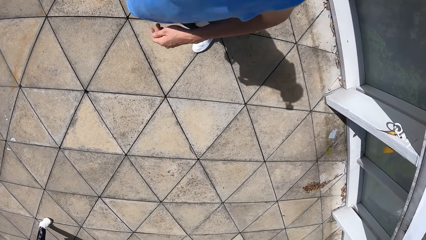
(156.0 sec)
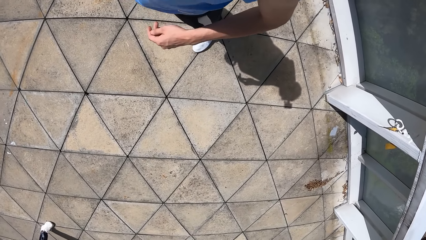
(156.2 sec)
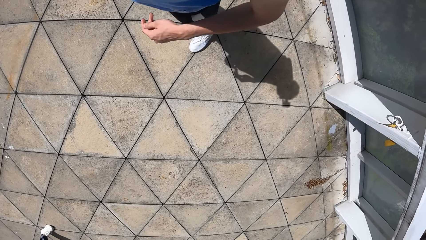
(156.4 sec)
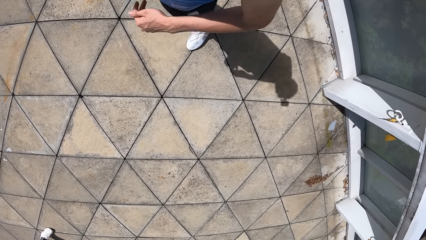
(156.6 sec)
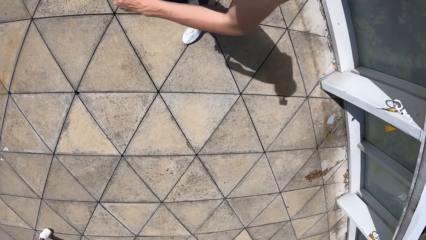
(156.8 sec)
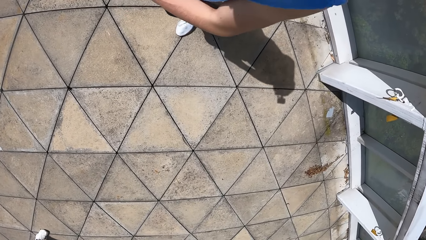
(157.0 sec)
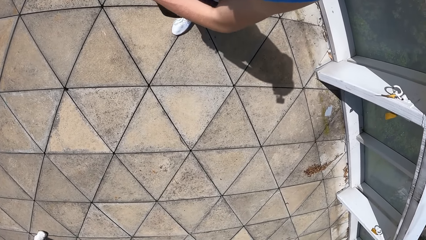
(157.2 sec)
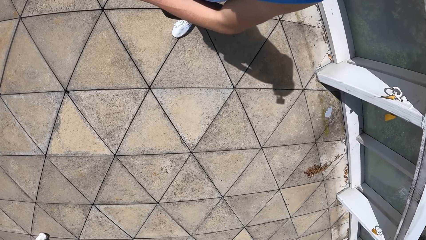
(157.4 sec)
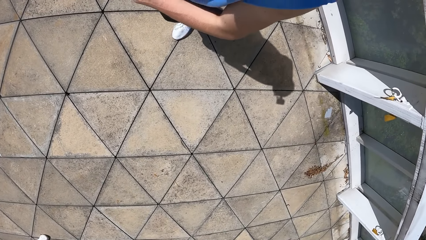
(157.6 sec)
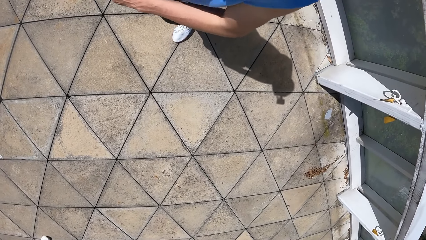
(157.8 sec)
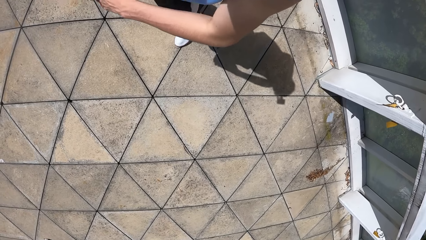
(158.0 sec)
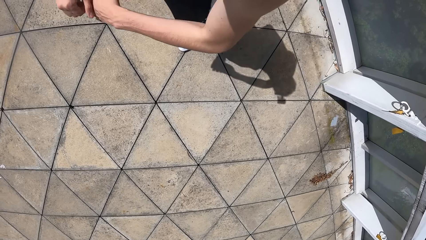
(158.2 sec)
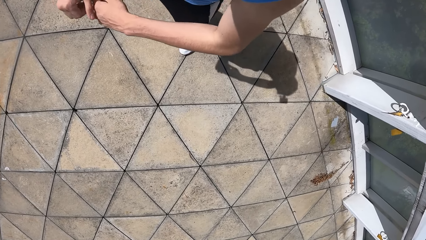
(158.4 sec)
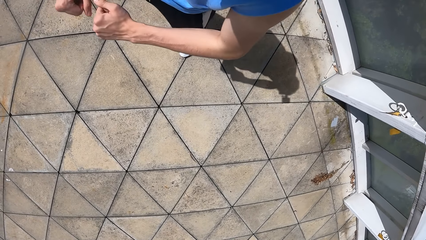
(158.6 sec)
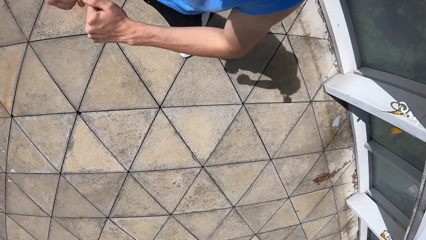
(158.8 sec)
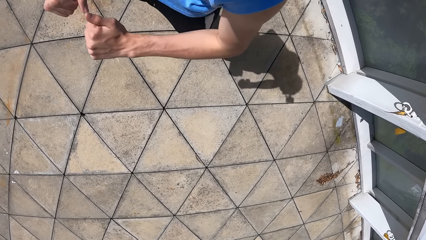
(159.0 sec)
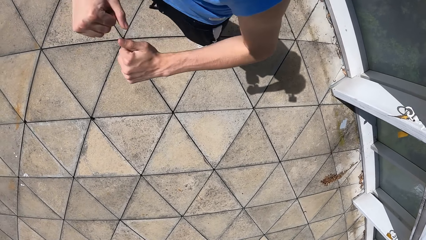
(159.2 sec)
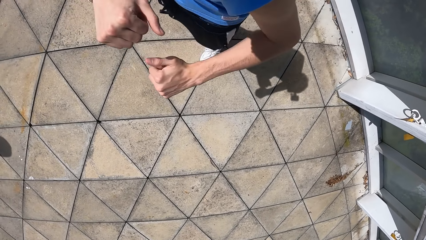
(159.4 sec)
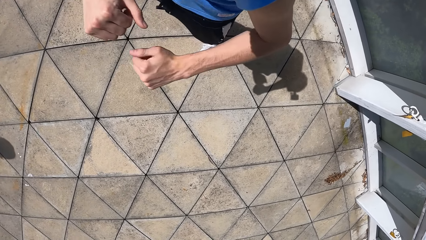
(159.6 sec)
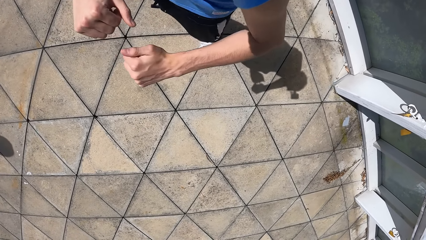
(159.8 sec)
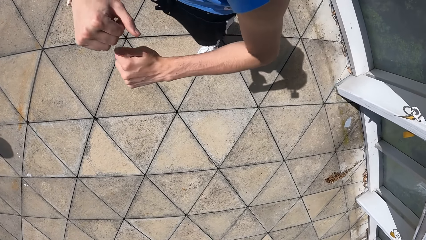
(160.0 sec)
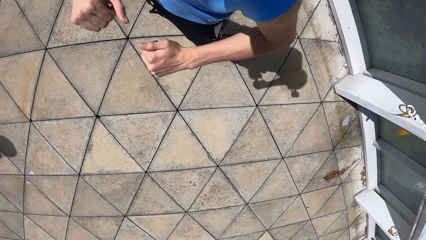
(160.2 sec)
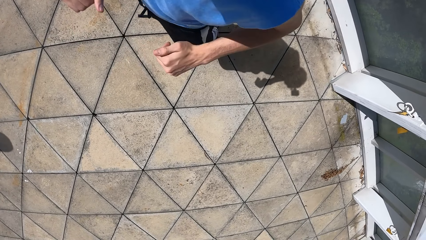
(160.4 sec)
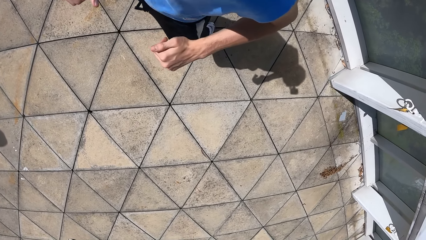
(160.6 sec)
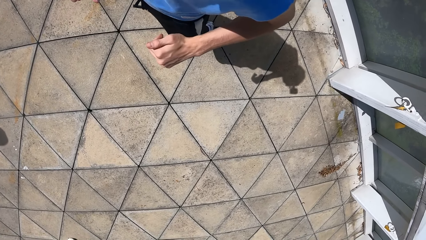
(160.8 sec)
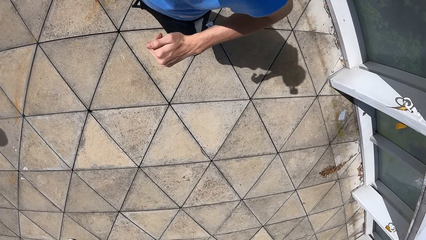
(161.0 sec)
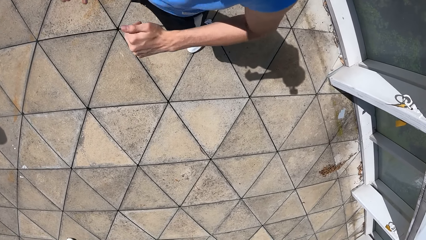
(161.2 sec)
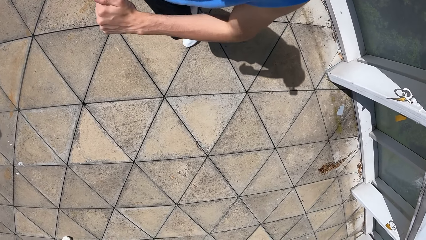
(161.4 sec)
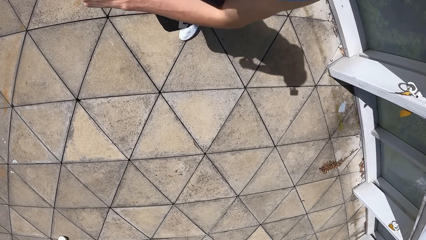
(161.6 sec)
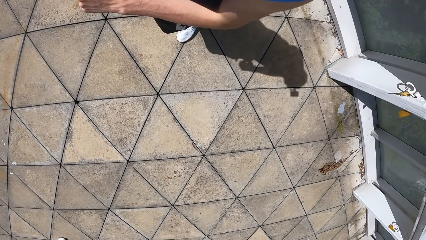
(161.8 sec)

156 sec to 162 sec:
The camera wearer does exercises.

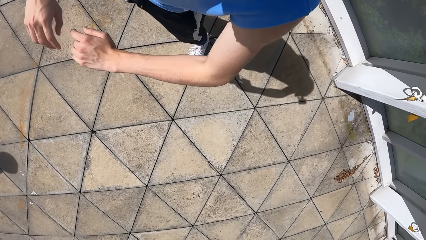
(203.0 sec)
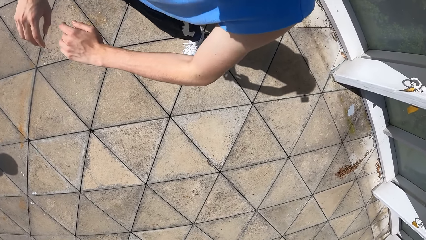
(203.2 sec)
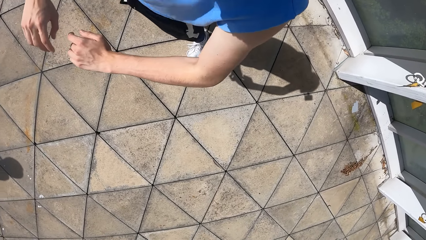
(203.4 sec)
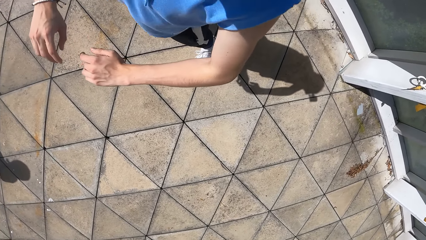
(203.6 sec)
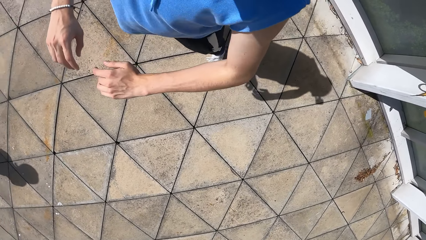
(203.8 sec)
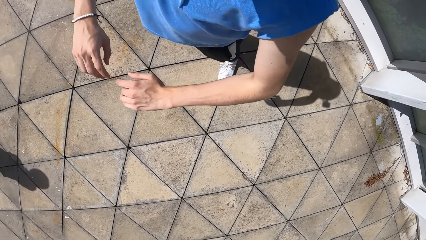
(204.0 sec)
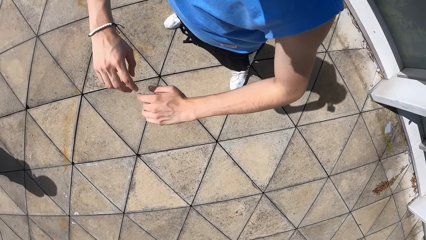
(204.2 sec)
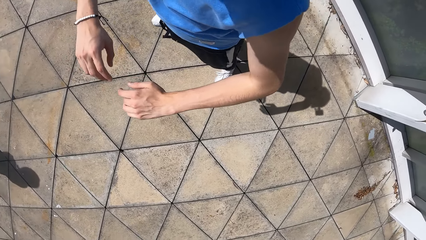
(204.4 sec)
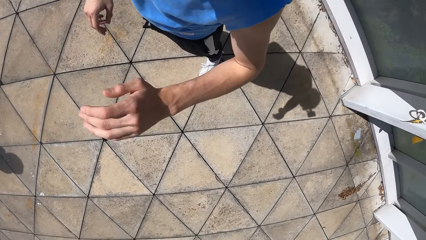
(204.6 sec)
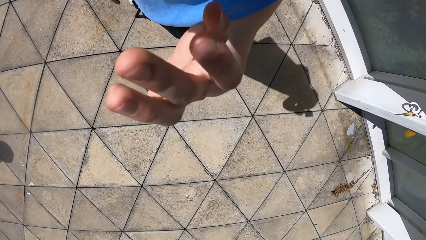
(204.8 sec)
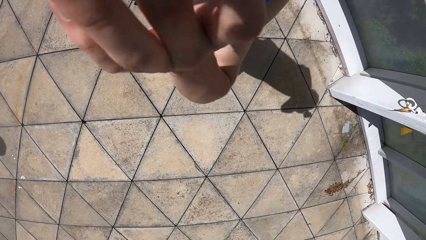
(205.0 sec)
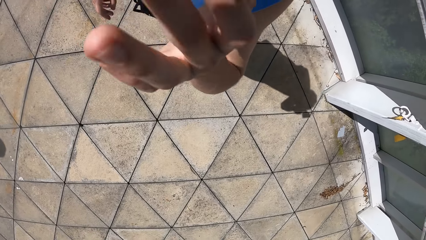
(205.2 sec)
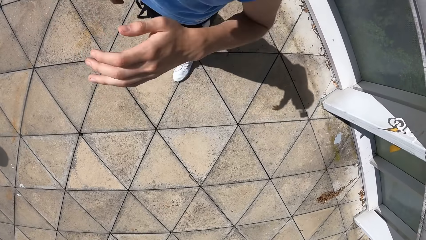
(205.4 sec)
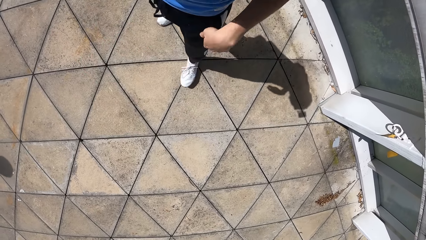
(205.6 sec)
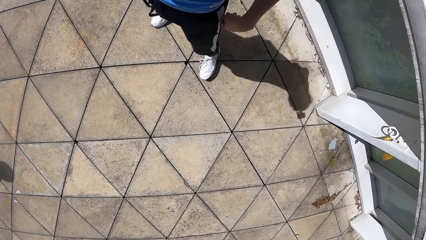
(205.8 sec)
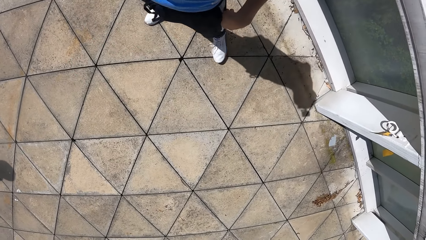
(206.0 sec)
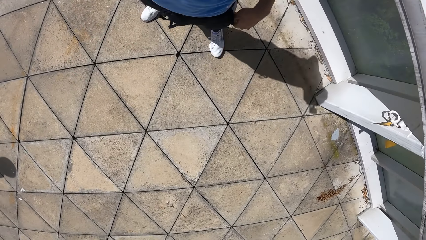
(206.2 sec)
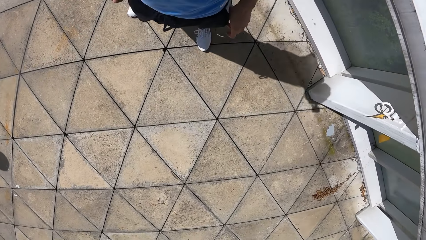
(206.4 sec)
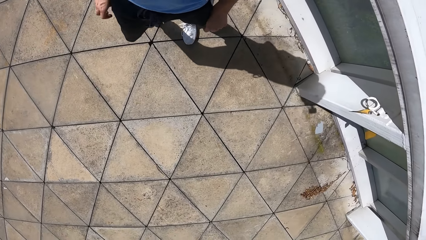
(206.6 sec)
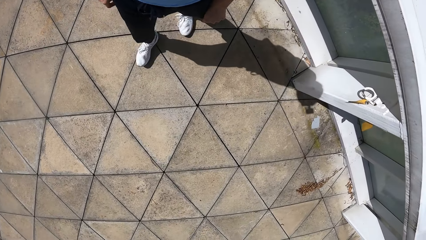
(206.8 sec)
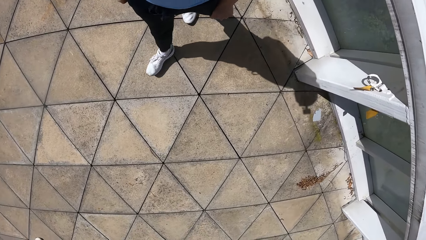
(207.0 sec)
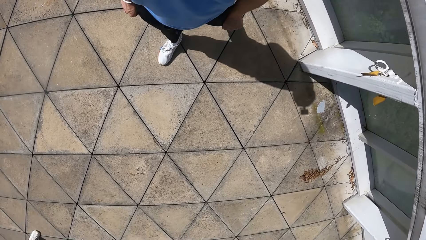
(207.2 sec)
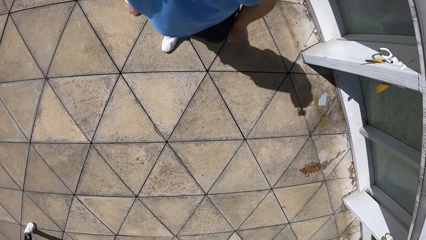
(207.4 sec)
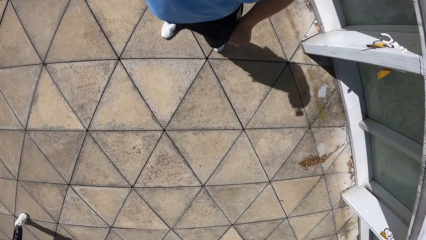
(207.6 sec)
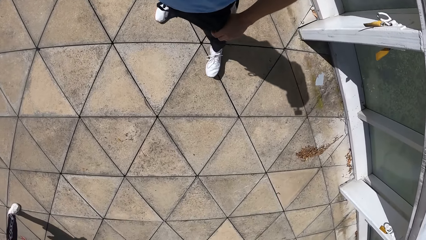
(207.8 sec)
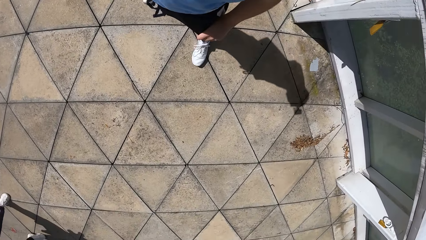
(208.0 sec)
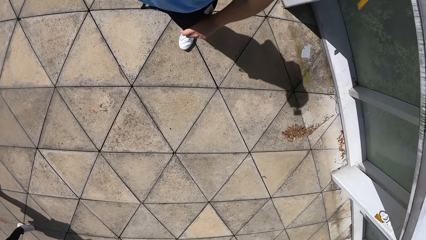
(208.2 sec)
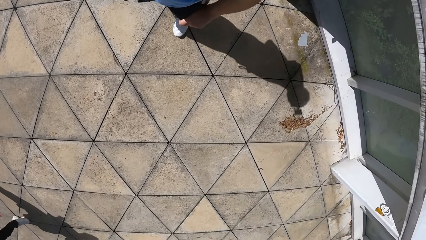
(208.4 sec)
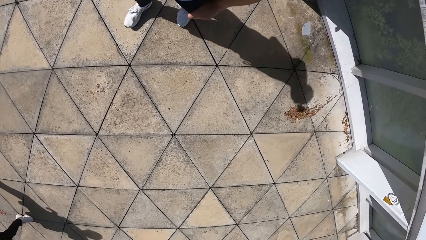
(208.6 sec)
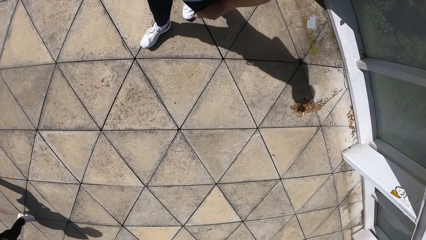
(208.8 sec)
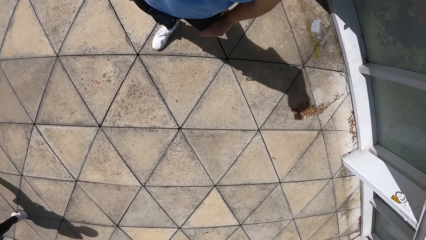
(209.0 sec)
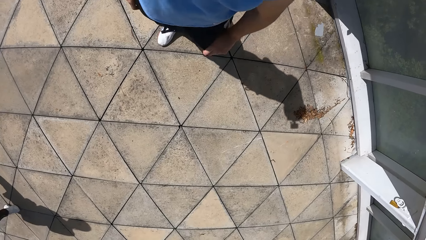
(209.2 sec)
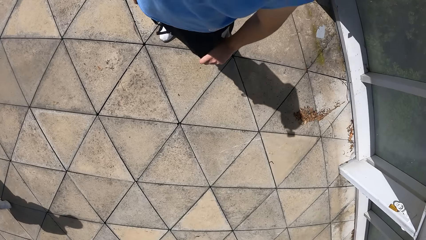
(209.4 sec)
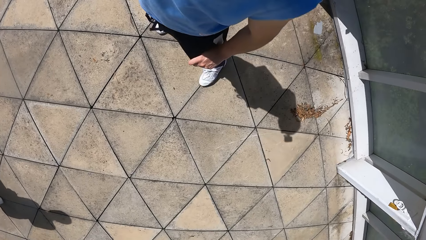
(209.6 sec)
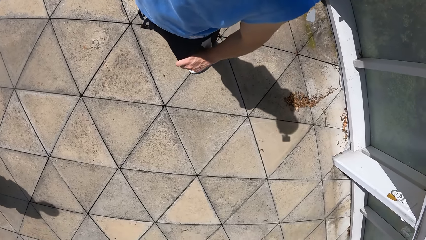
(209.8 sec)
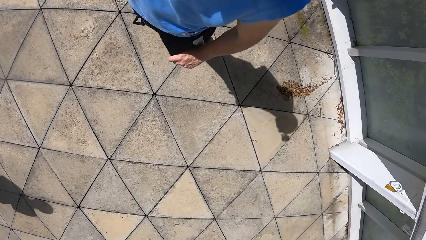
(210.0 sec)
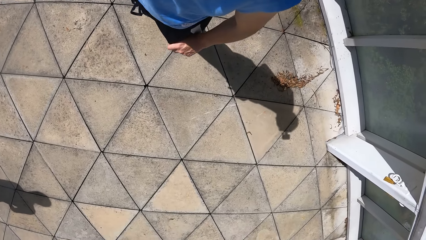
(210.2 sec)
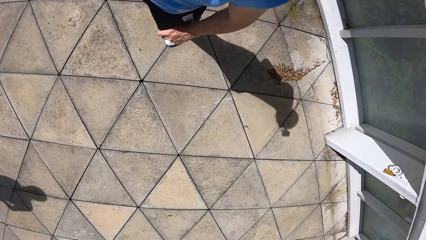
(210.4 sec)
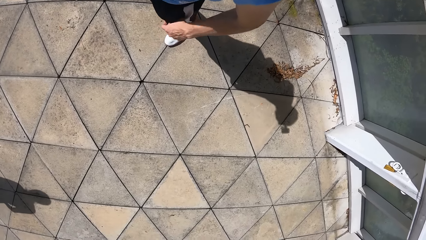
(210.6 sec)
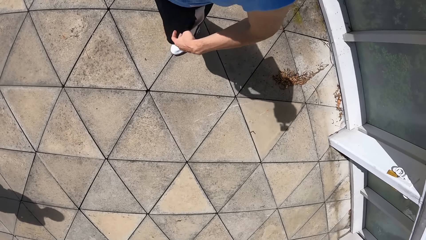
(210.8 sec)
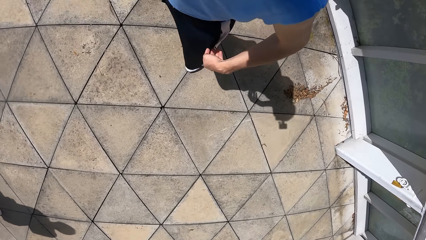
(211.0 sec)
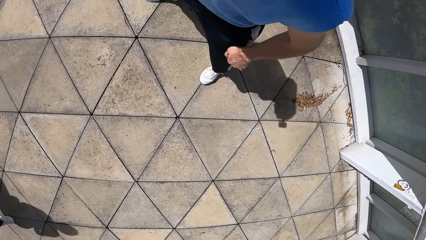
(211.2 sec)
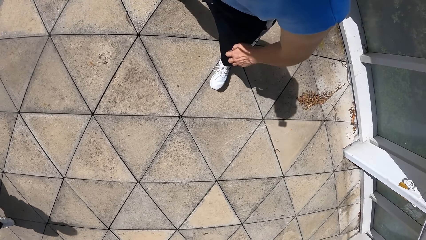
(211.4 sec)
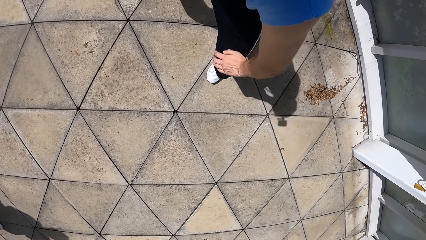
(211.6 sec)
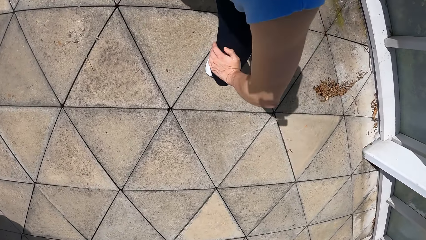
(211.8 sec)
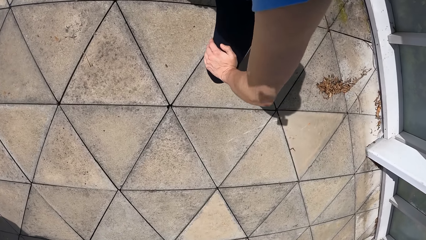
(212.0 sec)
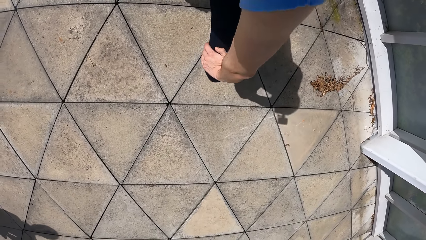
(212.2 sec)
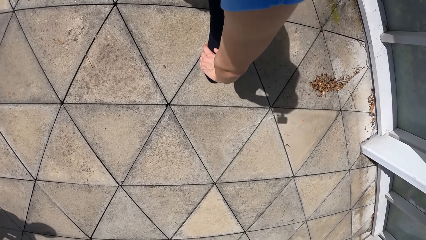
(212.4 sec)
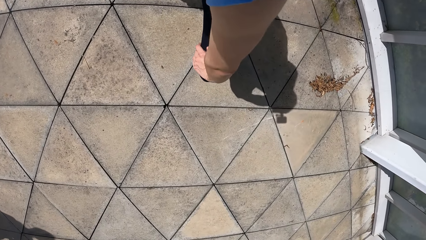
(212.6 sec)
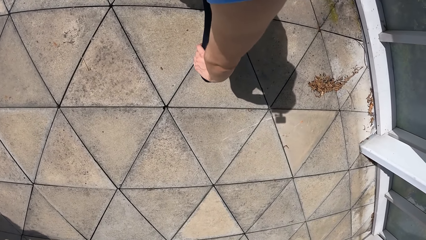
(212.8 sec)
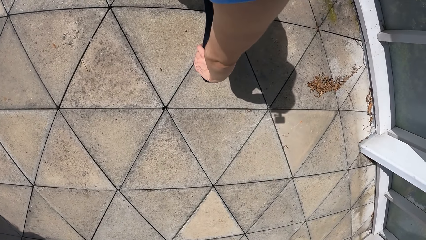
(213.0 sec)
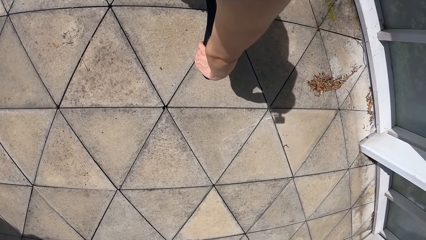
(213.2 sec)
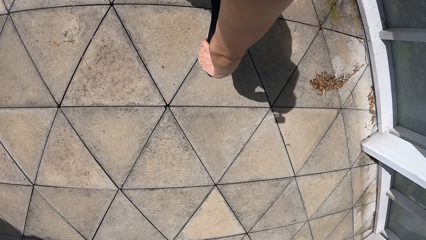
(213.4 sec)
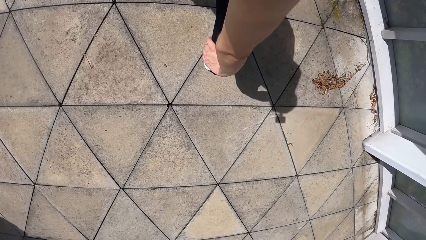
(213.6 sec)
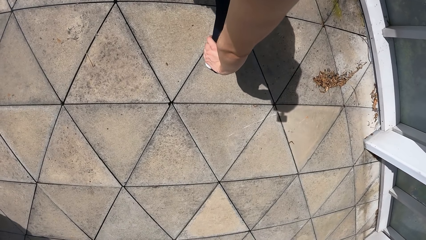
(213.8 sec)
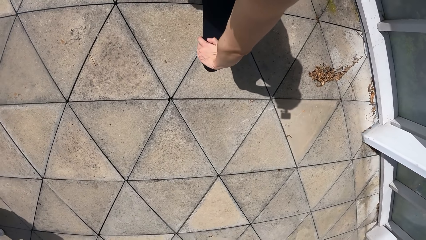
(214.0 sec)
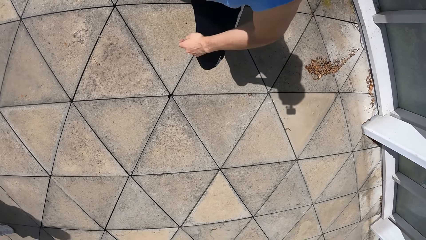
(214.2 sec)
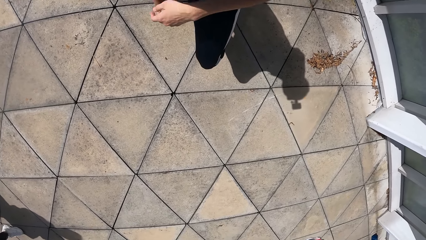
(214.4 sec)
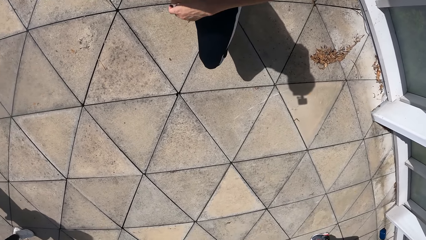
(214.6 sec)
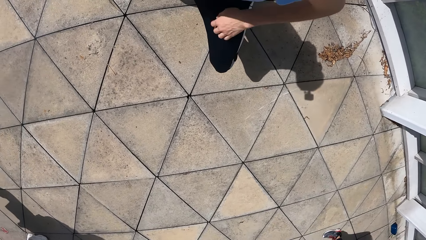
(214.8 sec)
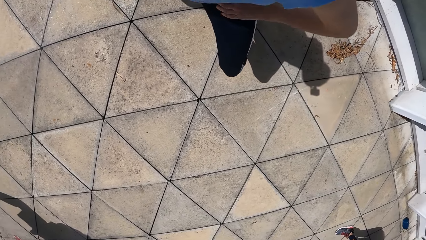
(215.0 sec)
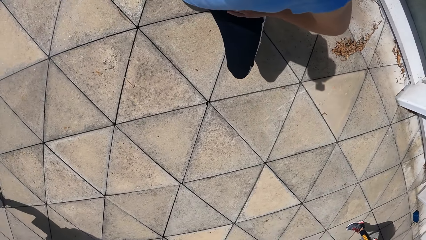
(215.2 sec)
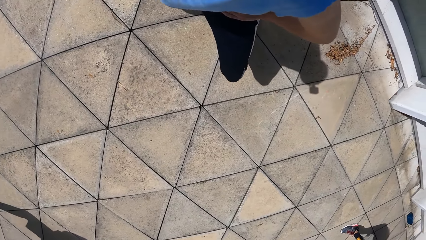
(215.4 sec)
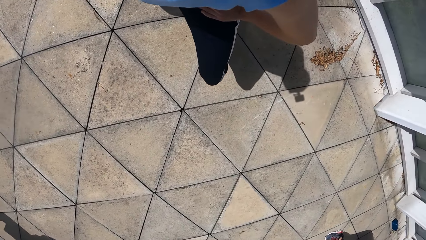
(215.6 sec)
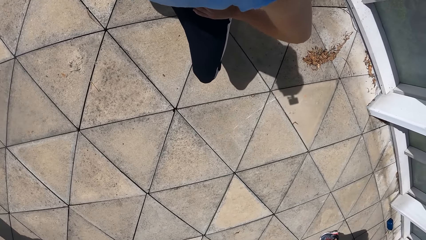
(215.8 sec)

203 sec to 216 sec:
The camera wearer lifts his left hand. He puts his hands in his pockets. He walks. He stops. He does exercises.
